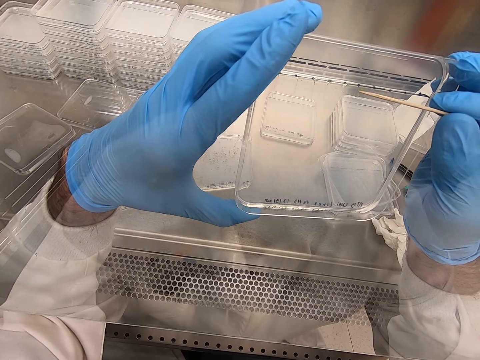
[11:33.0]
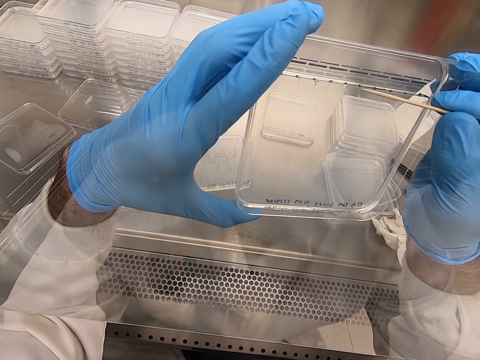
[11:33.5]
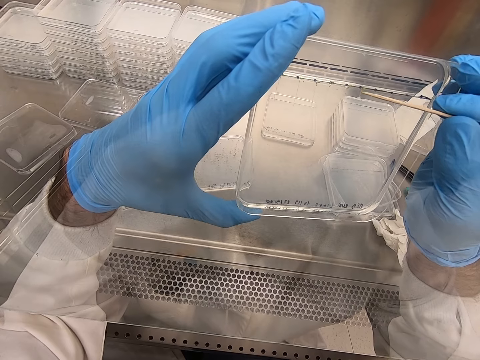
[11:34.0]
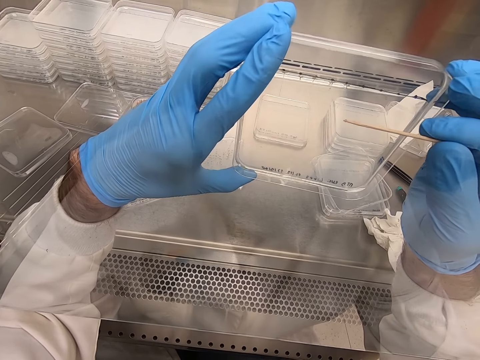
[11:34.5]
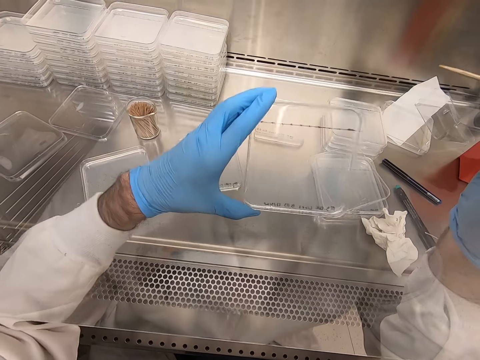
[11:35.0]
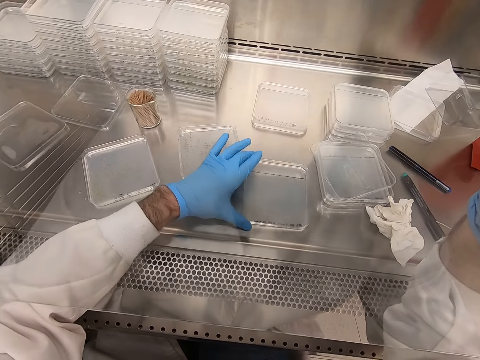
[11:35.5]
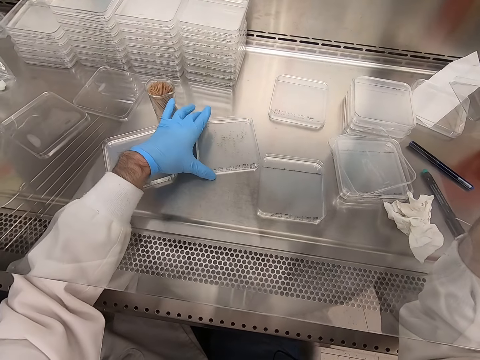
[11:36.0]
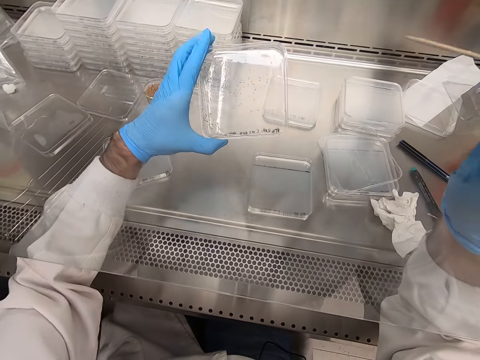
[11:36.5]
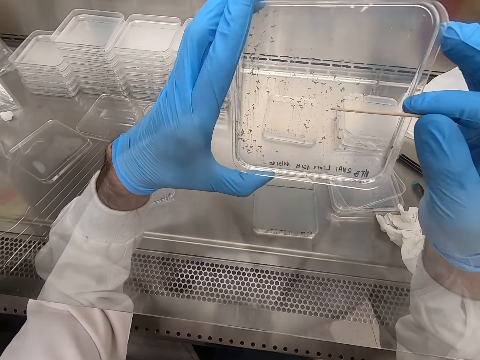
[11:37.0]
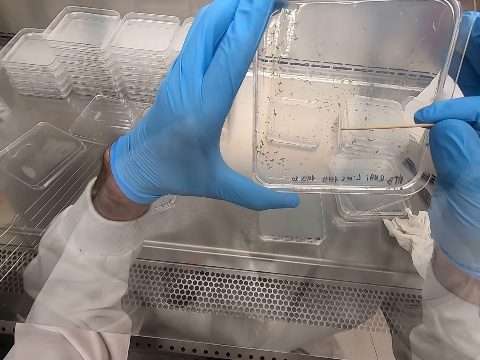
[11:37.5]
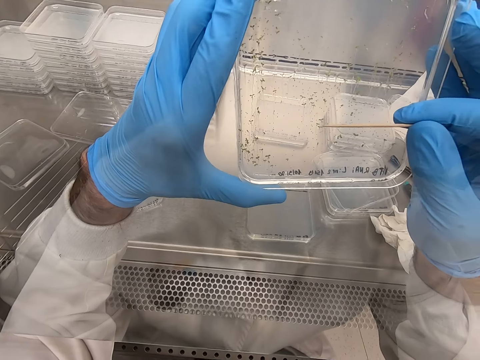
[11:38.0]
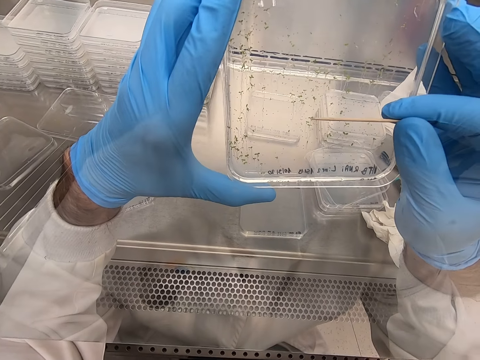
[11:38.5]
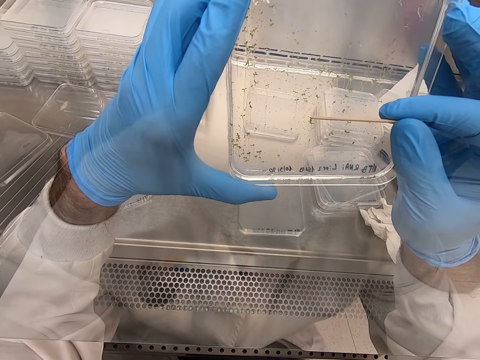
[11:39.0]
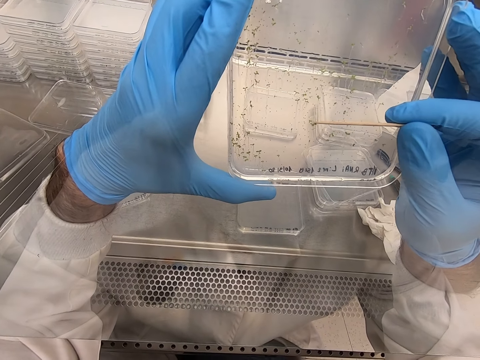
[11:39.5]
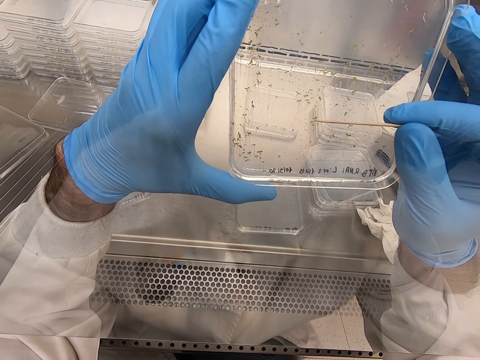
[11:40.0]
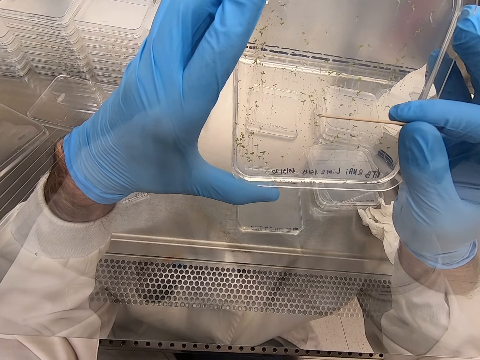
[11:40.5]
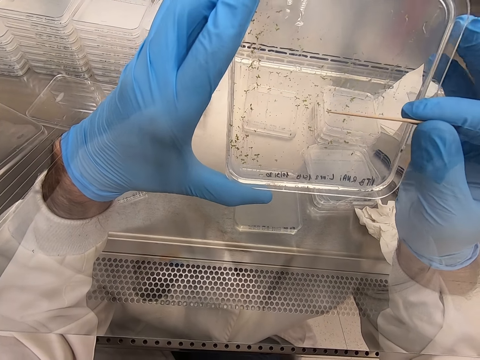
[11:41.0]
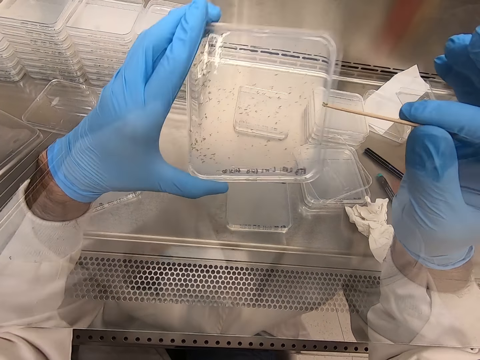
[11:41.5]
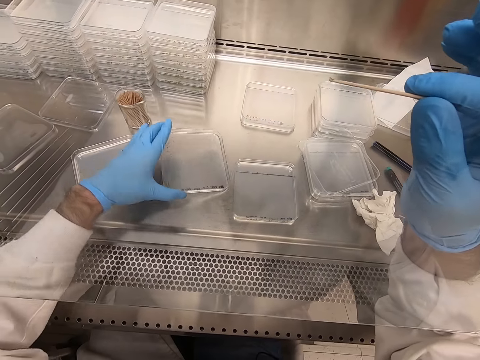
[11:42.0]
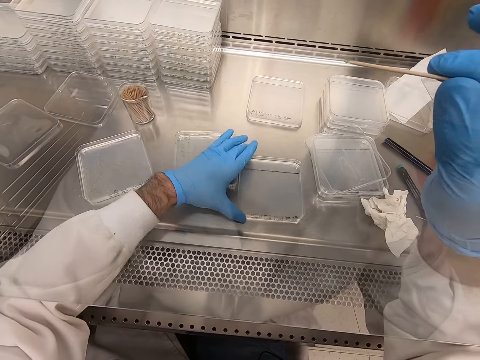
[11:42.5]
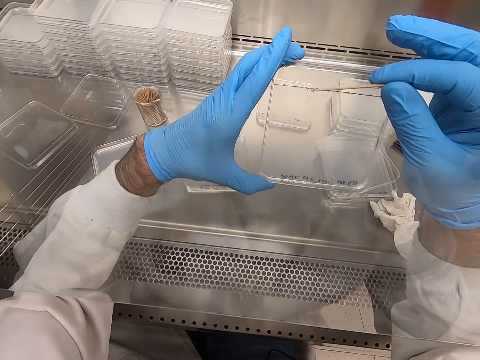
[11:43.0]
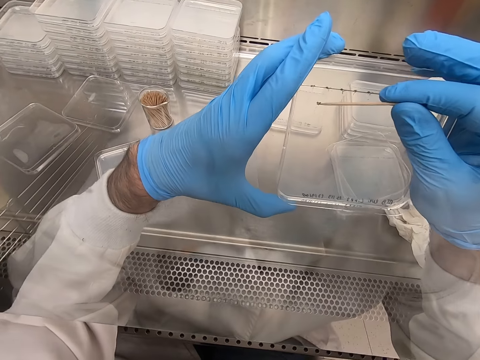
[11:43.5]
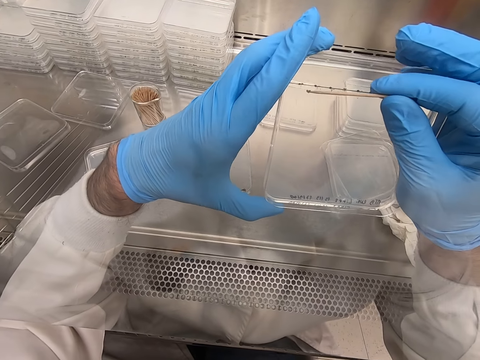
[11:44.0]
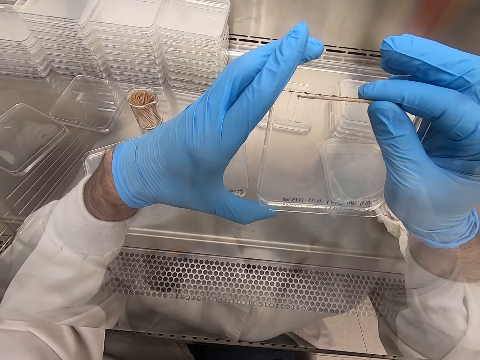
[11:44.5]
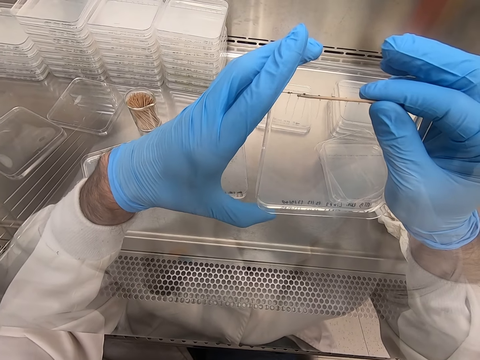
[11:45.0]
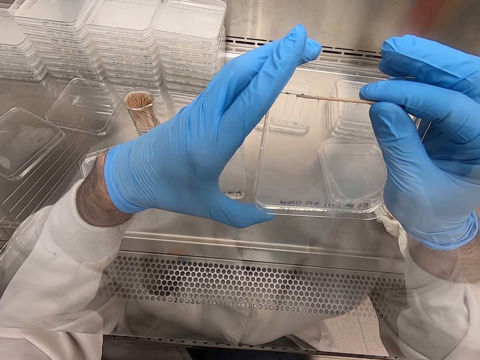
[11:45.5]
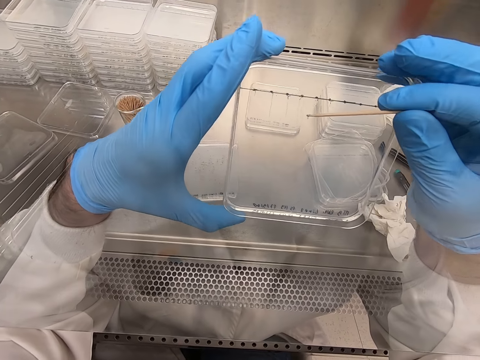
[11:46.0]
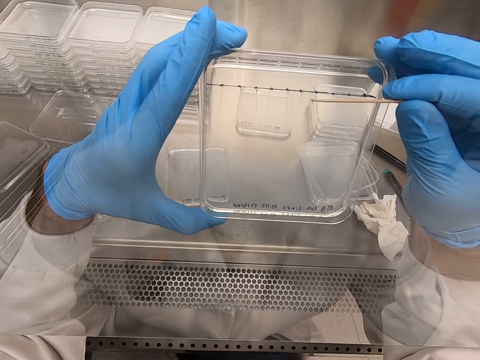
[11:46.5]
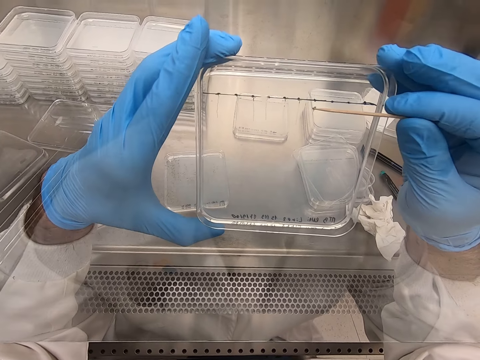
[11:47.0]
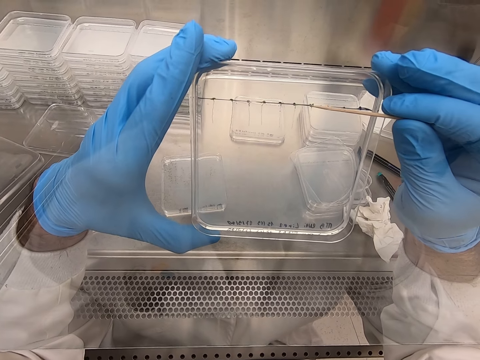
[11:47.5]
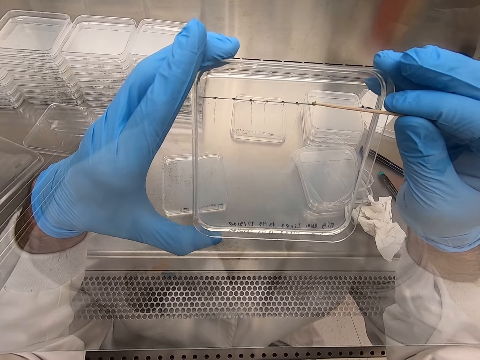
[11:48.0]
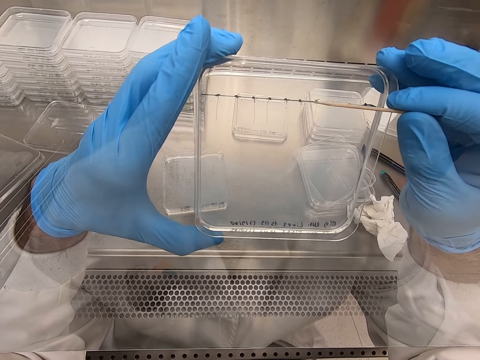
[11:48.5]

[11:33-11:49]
The camera wearer places an acrylic sheet on the table. They pick the acrylic sheet. They pick particles from the acrylic sheet. They place the acrylic sheet on the table. They pick the acrylic sheet. They pick particles from the acrylic sheet. They pick the tray or acrylic sheet and put something with a wood stick.

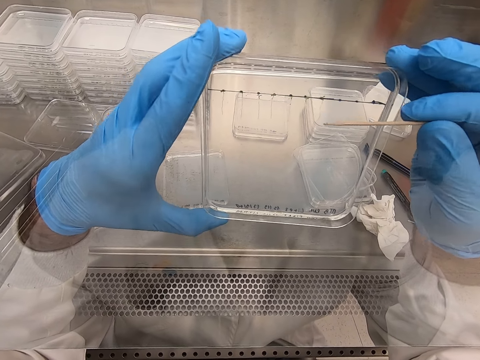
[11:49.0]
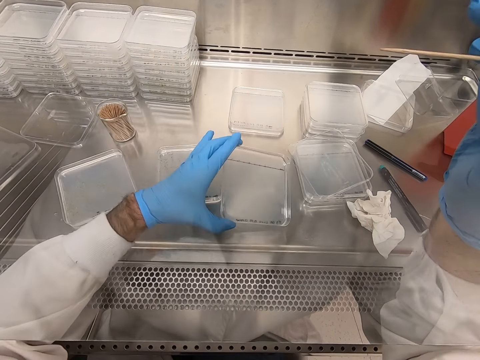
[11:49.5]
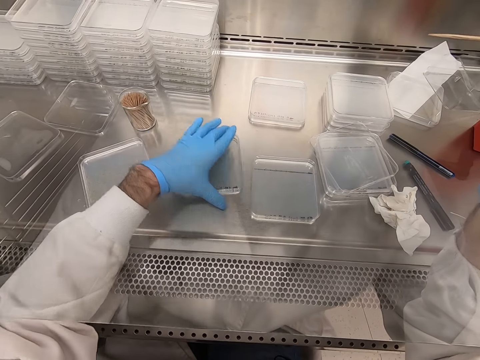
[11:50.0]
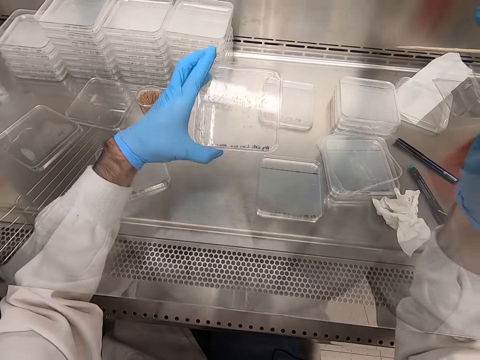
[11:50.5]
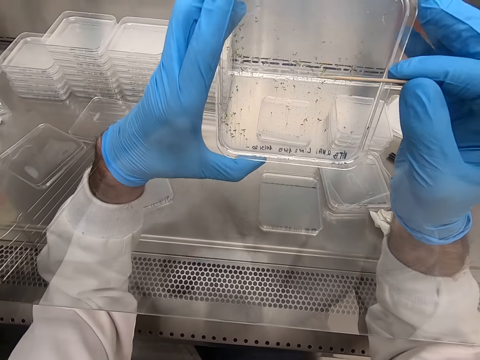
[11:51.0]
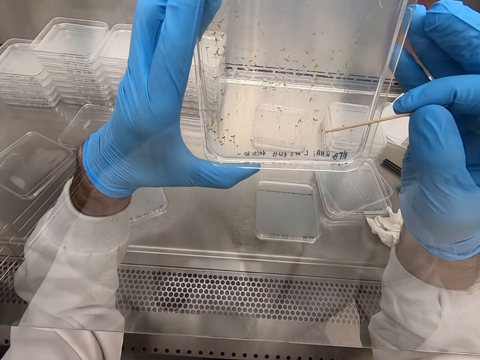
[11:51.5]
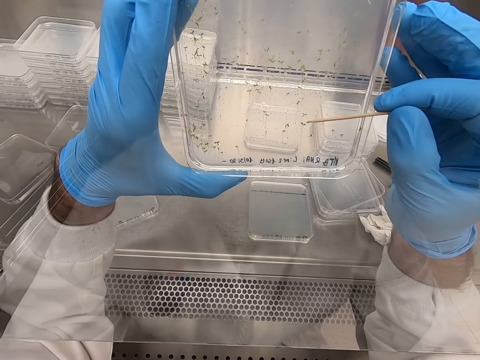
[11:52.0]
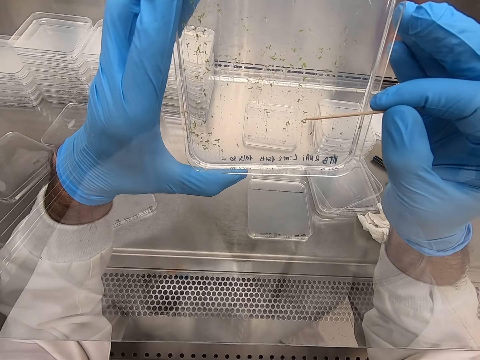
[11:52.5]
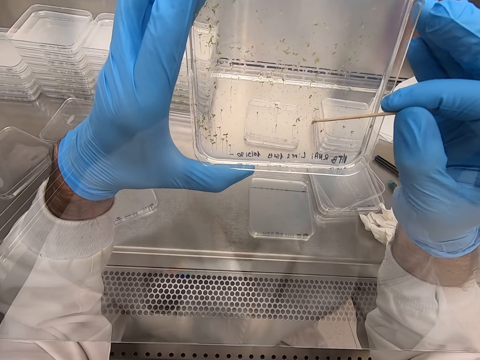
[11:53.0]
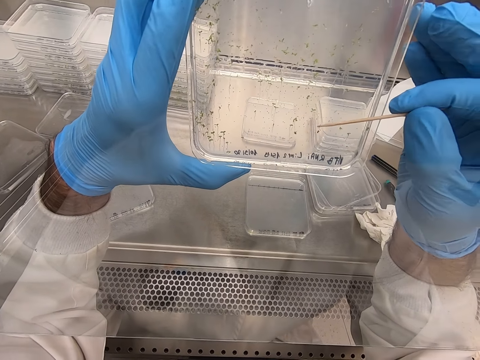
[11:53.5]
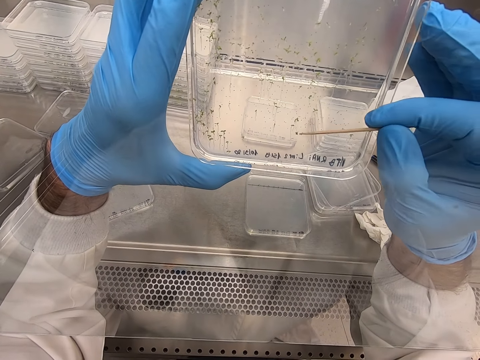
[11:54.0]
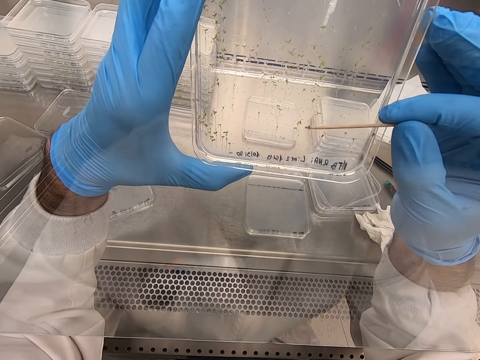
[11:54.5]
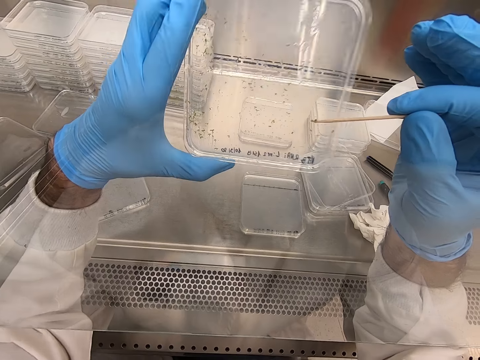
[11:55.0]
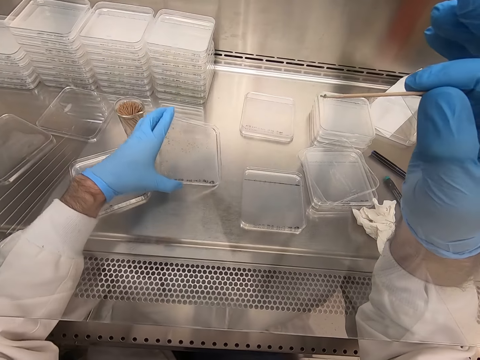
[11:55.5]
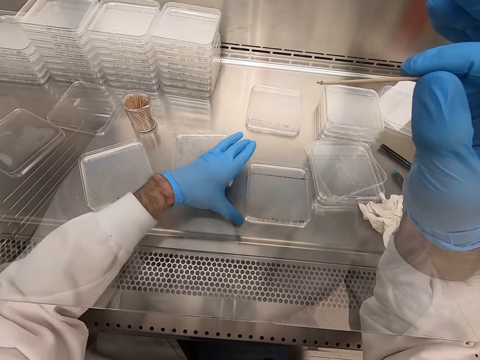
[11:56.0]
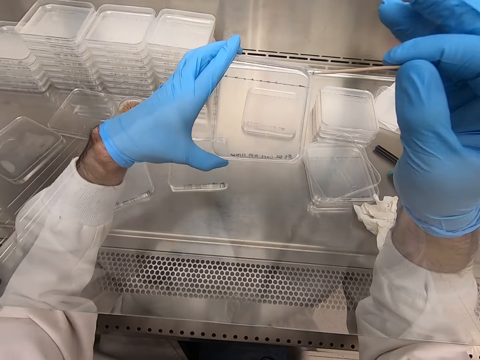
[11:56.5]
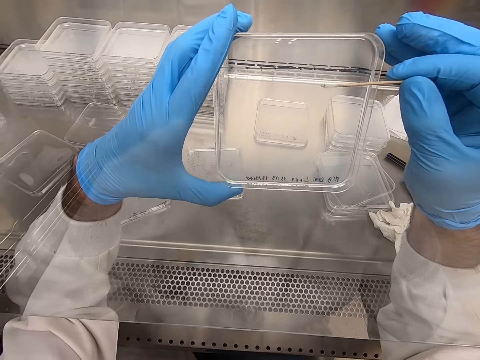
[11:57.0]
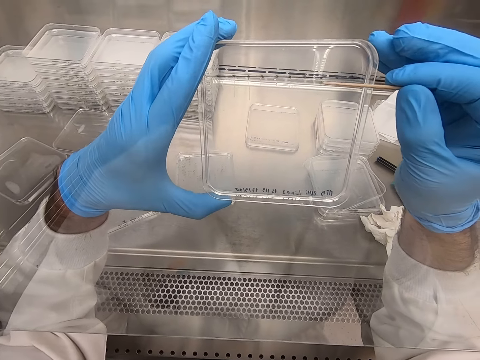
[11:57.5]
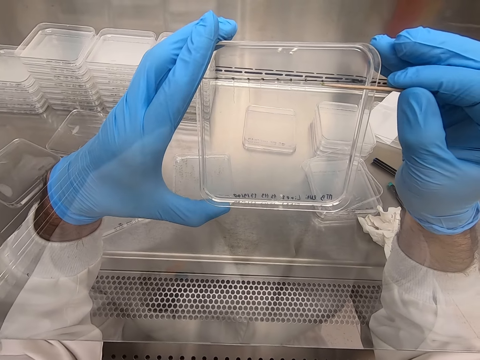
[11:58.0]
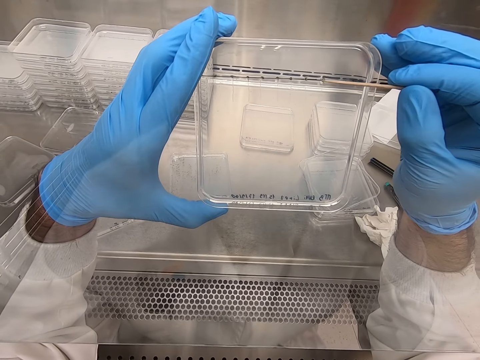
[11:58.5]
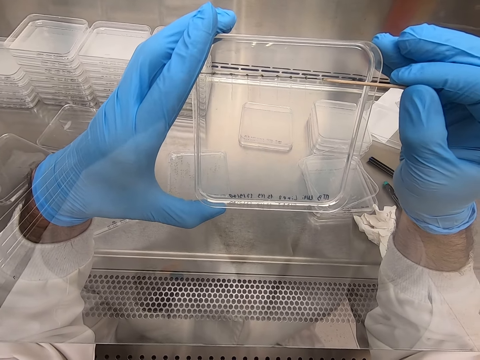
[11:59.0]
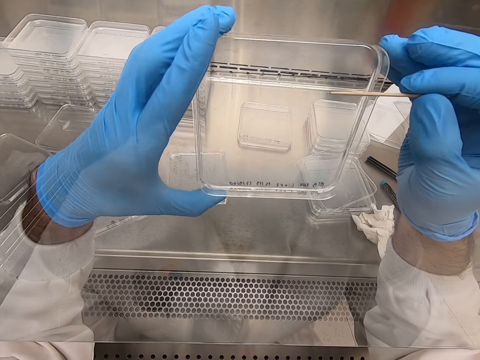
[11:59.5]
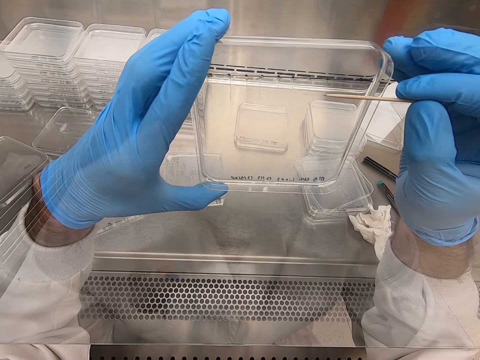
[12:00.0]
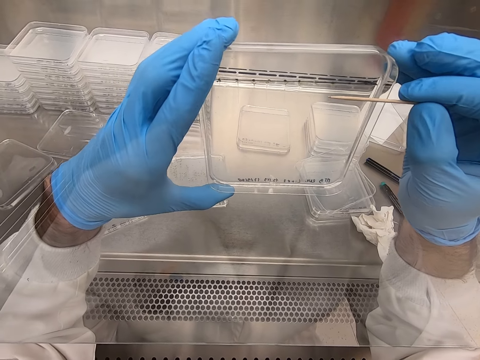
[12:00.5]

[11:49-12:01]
The camera wearer places an acrylic sheet on the table. They pick the acrylic sheet. They pick particles from the acrylic sheet. They place the acrylic sheet on the table. They pick the acrylic sheet. They pick particles from the acrylic sheet.
